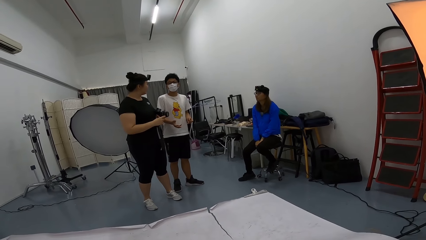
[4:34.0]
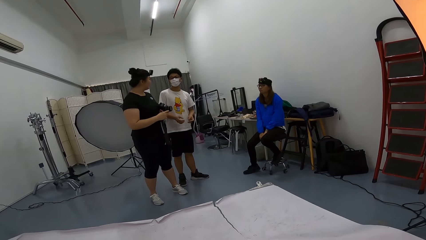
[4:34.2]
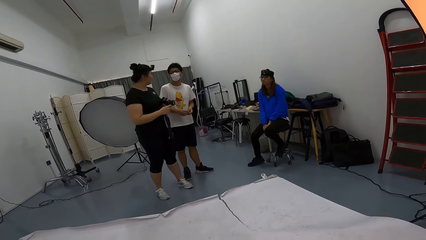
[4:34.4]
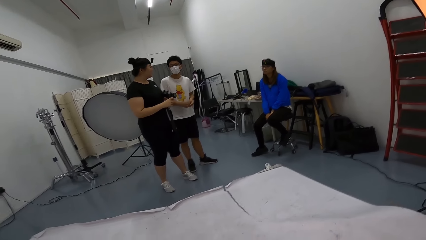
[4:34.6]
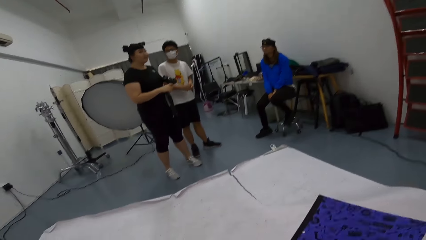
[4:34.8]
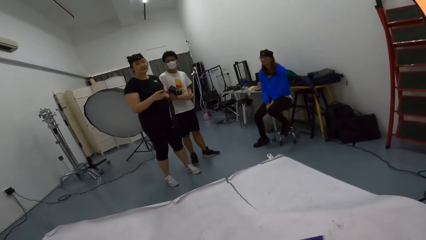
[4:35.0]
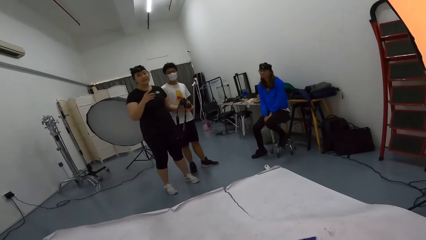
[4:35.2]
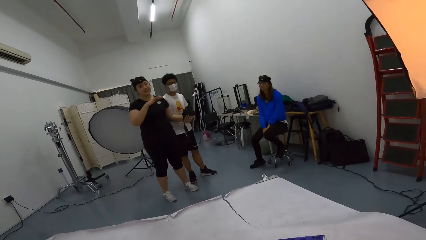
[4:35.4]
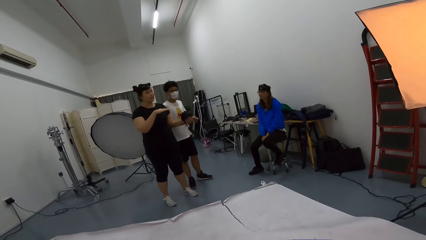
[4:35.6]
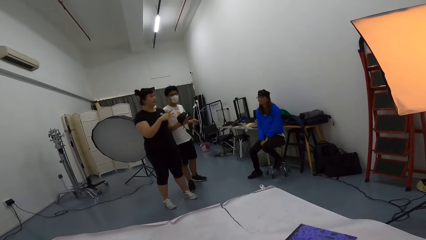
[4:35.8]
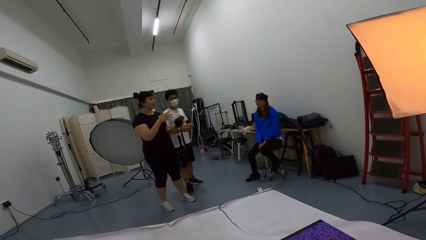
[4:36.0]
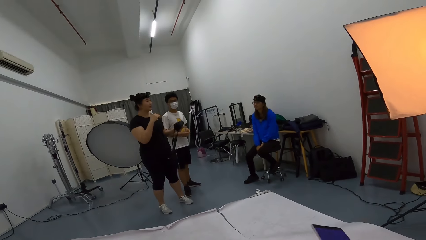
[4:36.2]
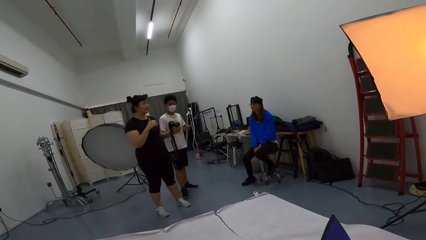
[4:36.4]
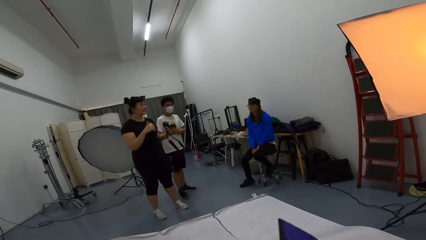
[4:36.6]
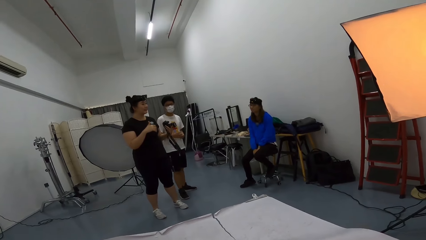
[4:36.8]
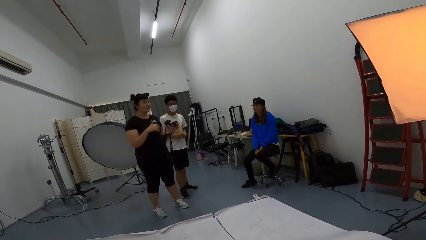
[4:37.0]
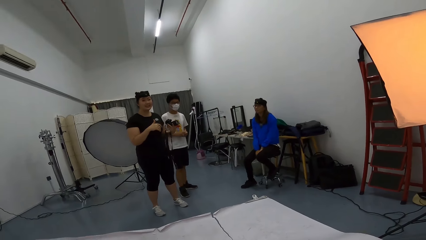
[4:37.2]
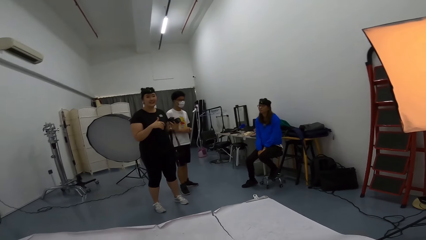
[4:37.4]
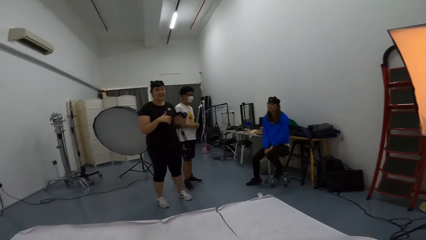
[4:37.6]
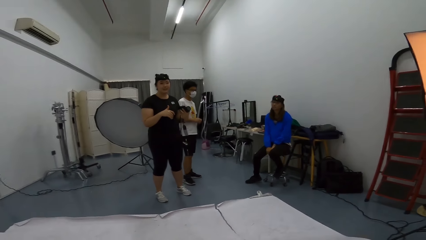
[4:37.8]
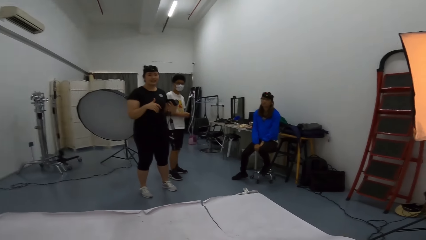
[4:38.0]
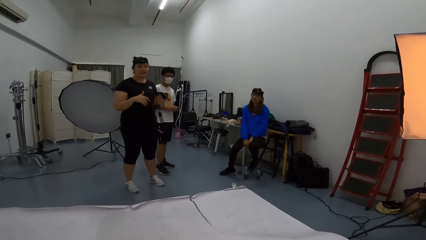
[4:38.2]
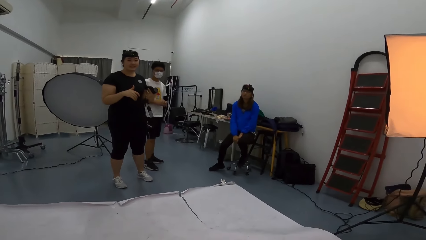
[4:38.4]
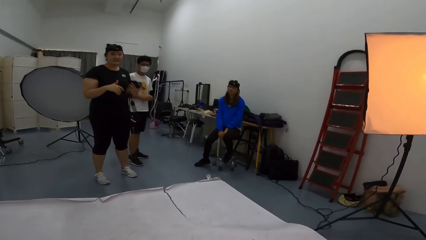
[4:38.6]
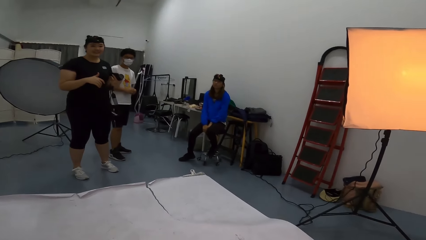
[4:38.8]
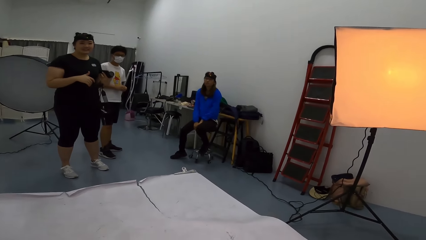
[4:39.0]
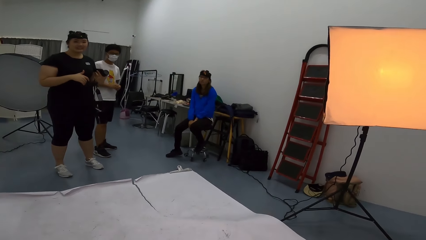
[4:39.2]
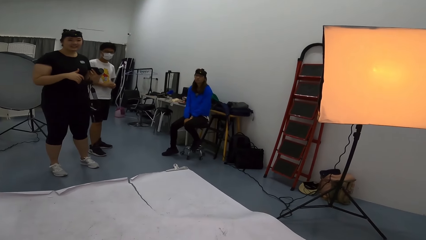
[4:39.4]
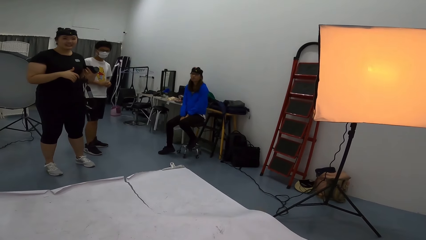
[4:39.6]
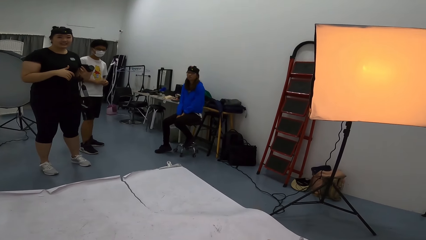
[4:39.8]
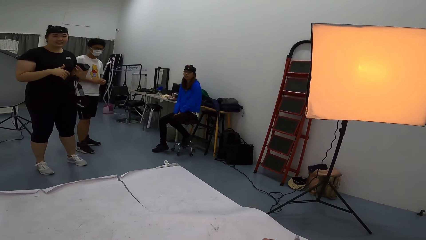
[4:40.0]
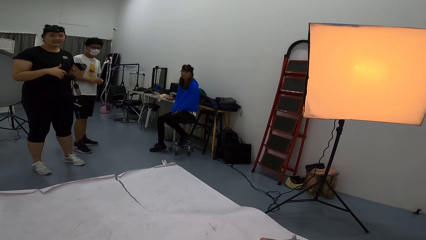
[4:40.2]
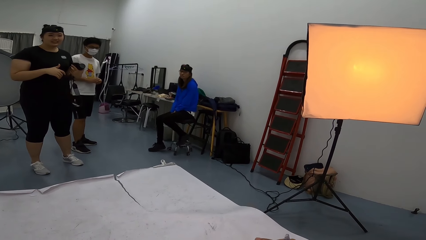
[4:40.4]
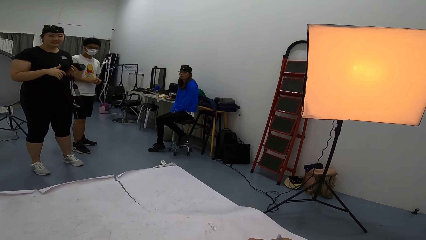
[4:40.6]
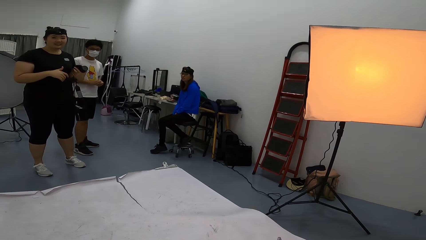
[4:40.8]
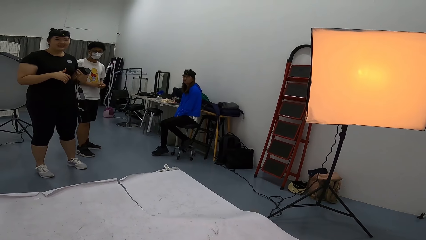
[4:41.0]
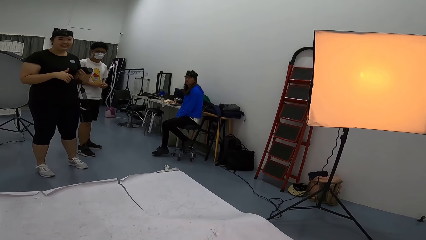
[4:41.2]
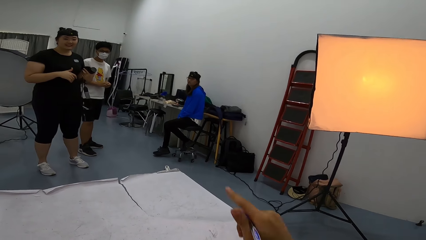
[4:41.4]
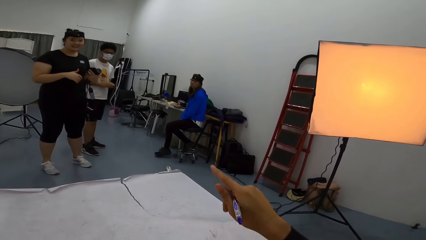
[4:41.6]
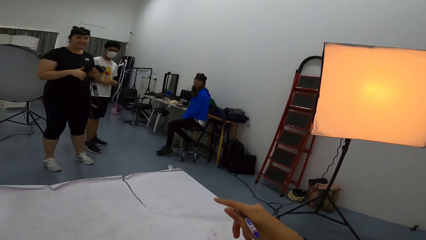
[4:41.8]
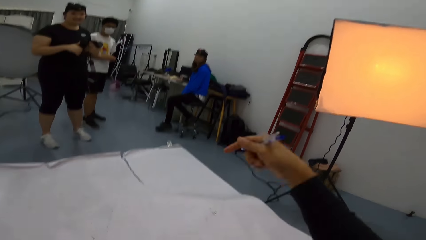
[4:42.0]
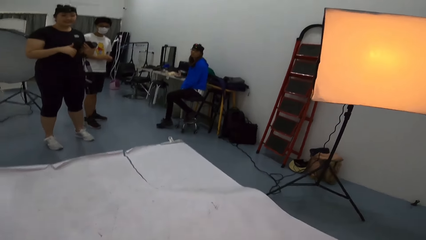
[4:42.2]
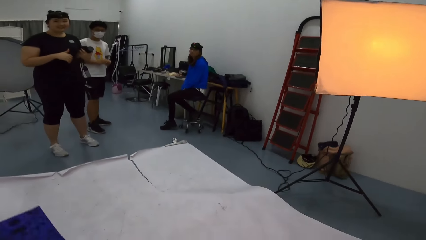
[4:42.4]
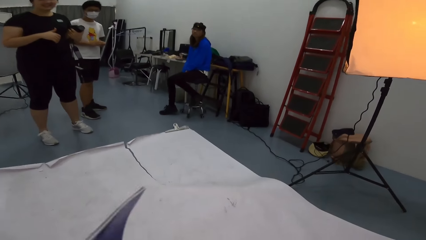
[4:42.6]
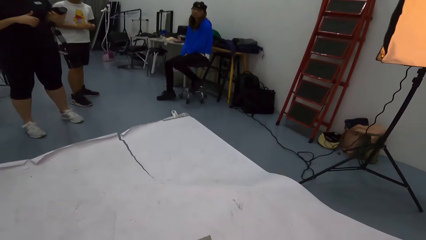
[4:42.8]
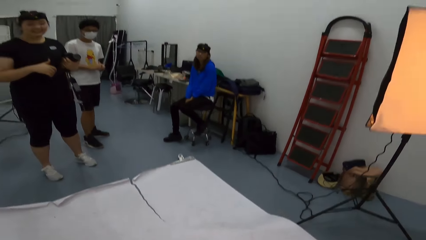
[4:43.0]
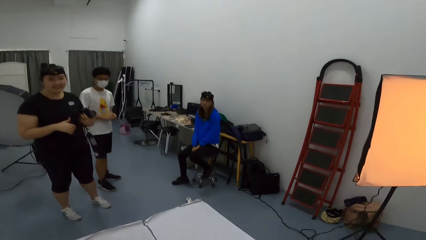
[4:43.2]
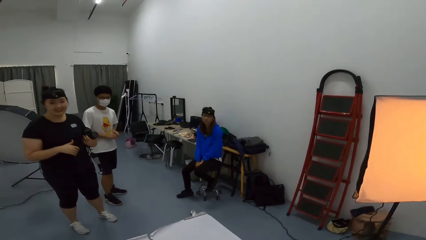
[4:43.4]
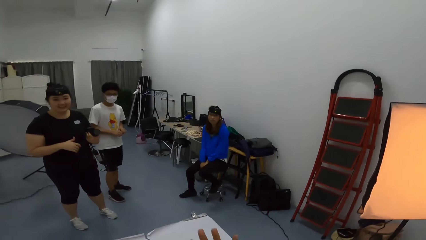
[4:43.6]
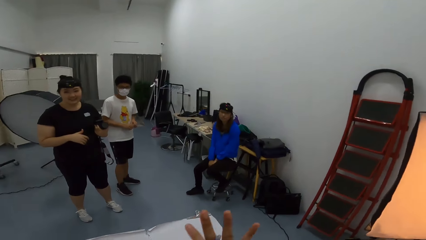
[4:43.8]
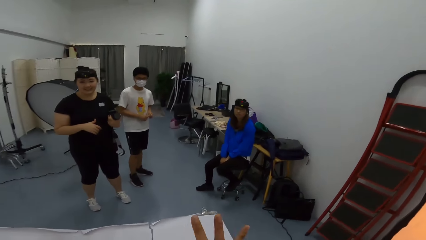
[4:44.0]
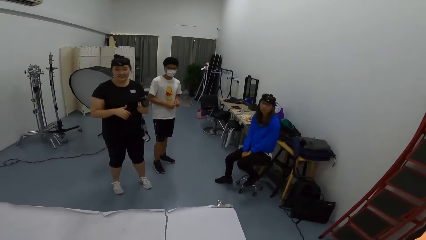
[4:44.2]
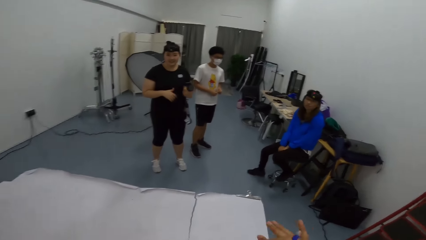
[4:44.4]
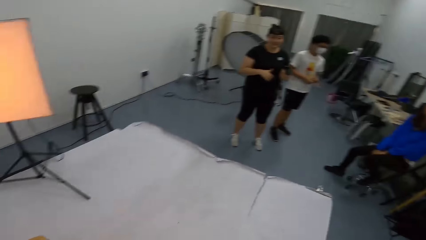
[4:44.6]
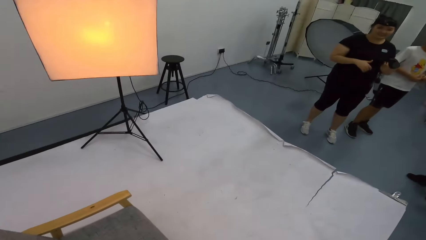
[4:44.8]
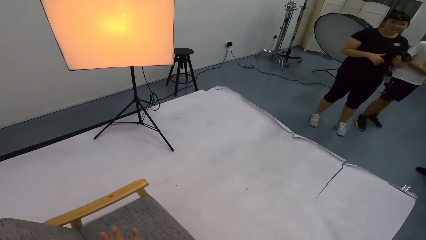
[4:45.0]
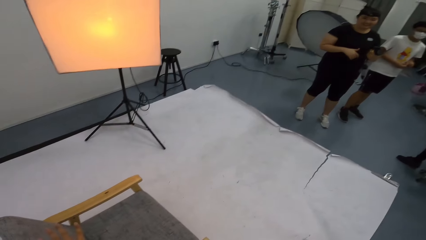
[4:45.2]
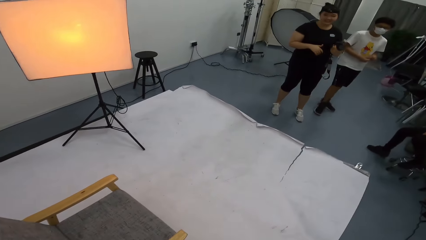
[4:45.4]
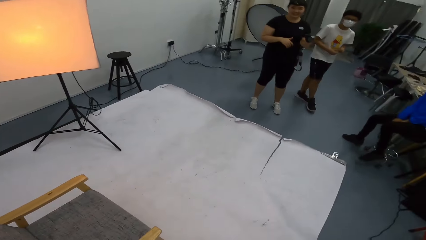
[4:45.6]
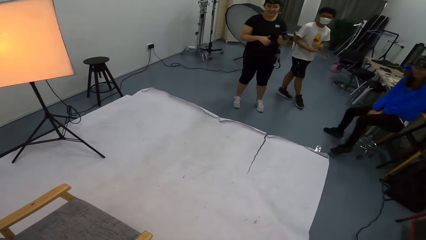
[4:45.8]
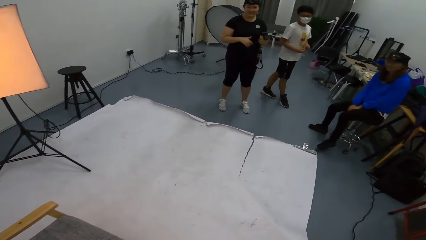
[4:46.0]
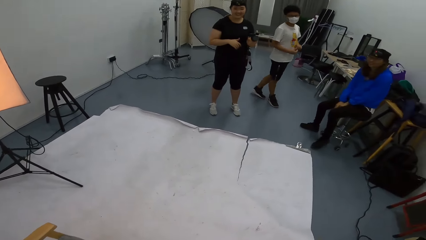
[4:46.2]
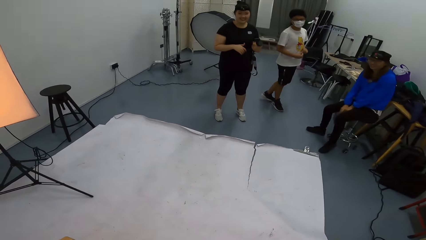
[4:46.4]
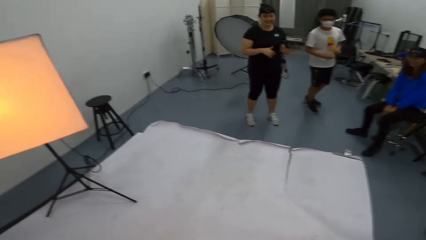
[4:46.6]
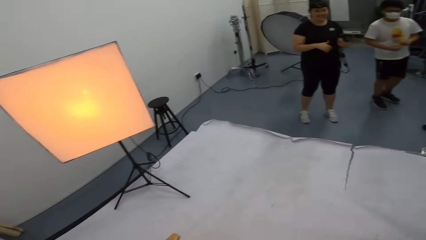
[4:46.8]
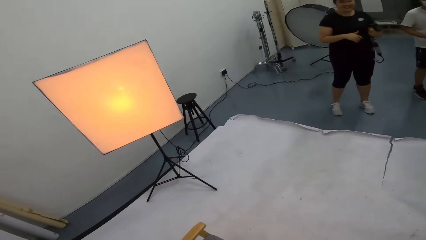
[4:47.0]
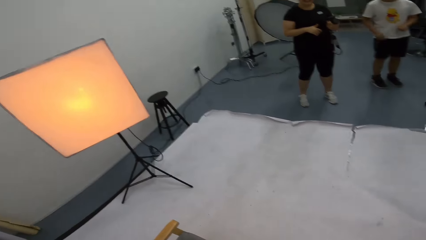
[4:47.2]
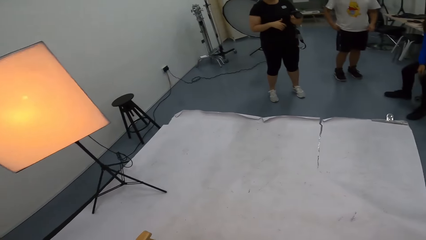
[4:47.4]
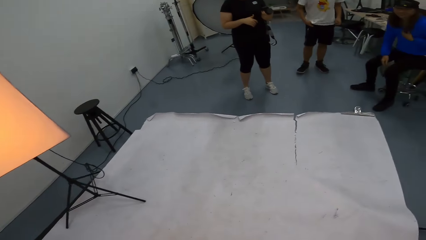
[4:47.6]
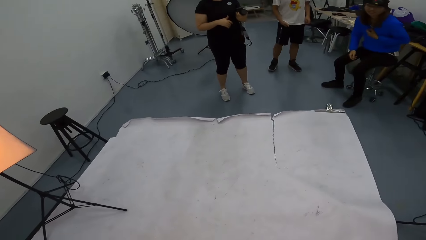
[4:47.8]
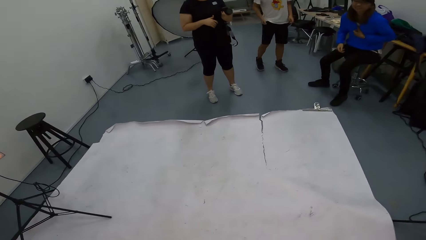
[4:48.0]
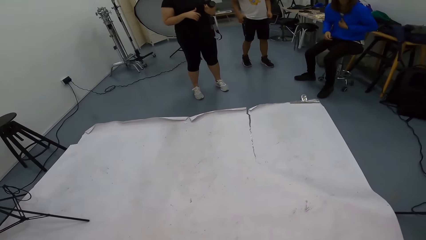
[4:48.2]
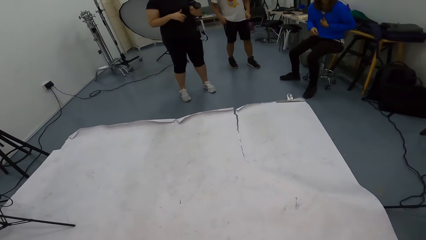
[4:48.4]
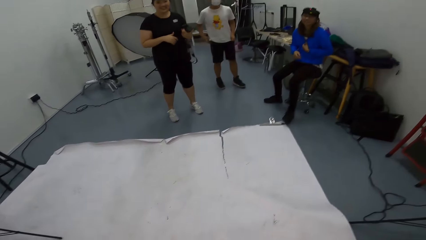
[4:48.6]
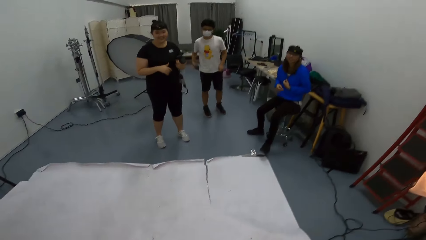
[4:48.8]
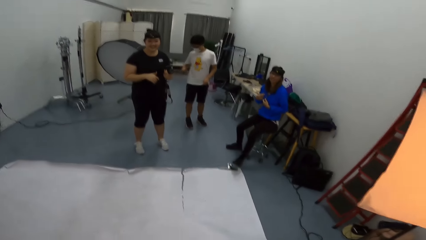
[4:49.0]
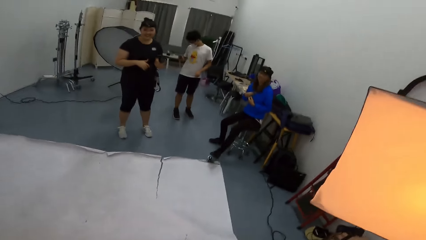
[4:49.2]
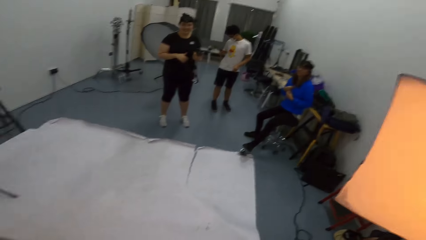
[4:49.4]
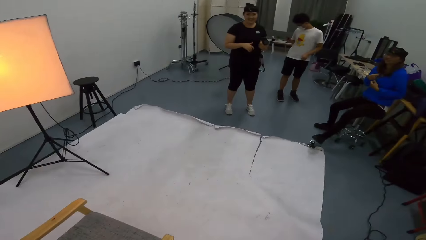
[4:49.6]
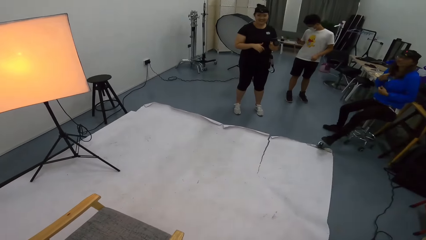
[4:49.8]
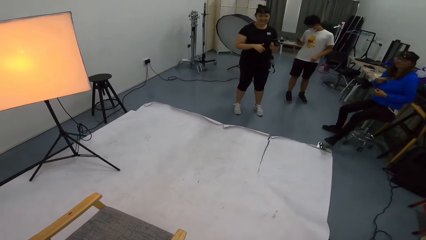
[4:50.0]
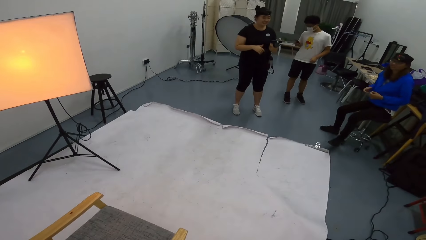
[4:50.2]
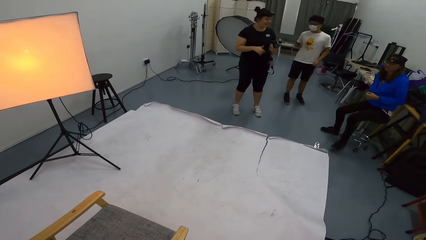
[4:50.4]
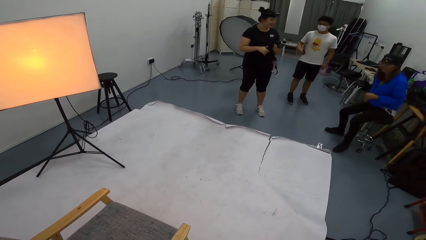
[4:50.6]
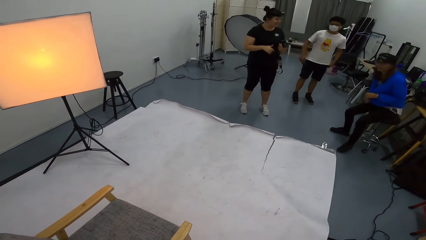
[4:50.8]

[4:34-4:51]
The camera wearer points at a person and another person. They interact with a lady. They speak to a woman. They move around.
